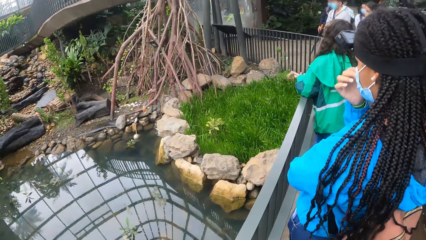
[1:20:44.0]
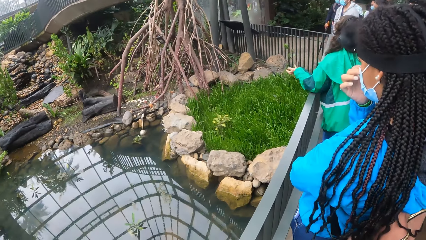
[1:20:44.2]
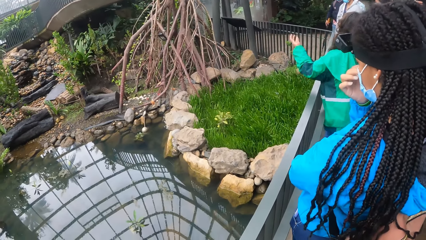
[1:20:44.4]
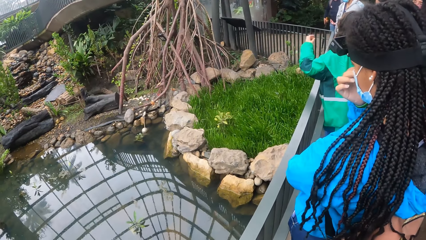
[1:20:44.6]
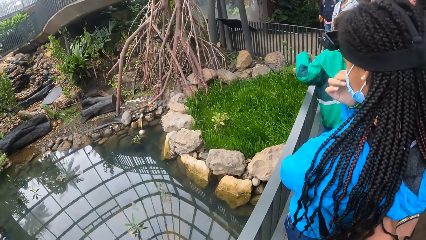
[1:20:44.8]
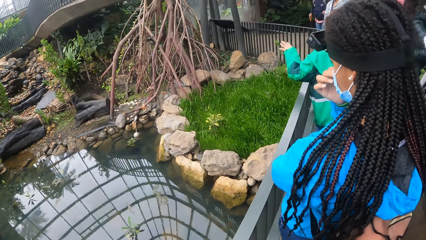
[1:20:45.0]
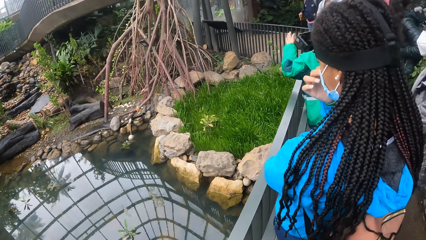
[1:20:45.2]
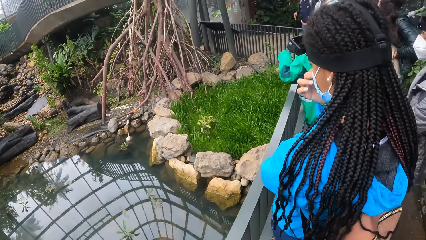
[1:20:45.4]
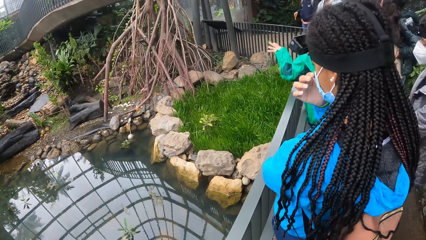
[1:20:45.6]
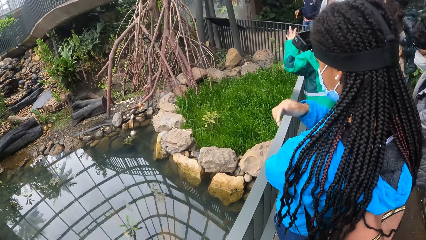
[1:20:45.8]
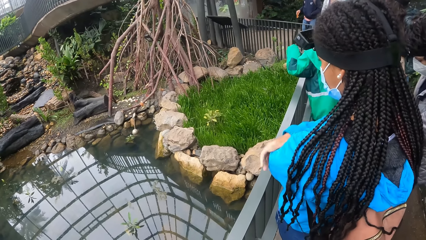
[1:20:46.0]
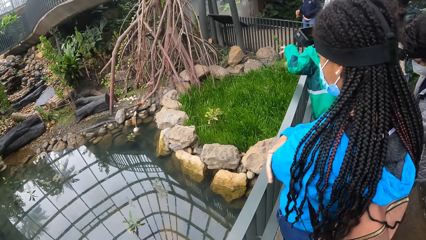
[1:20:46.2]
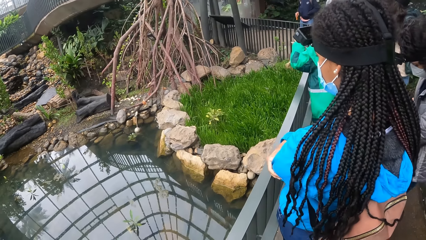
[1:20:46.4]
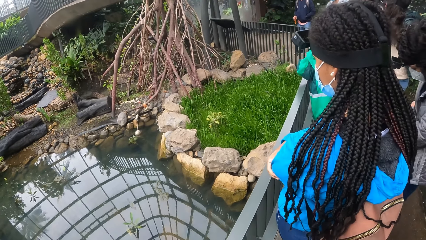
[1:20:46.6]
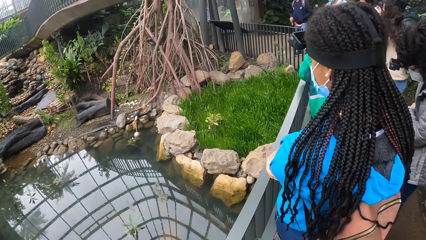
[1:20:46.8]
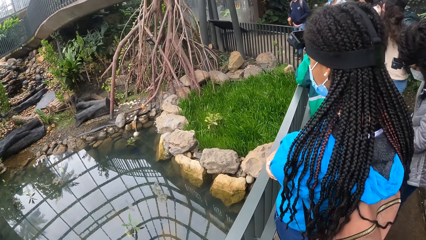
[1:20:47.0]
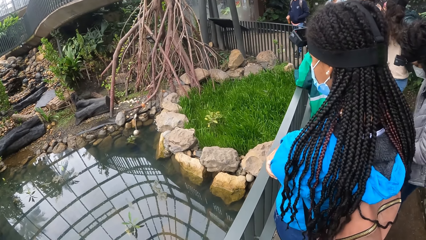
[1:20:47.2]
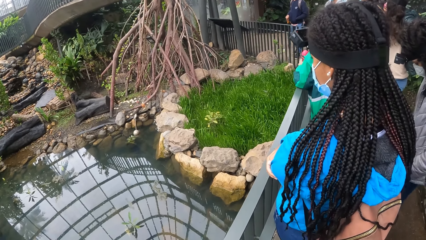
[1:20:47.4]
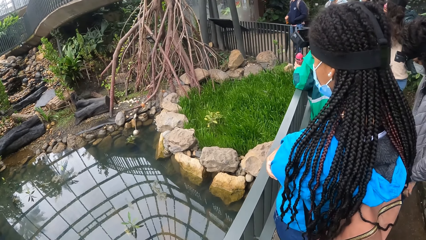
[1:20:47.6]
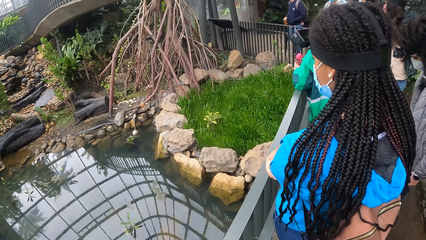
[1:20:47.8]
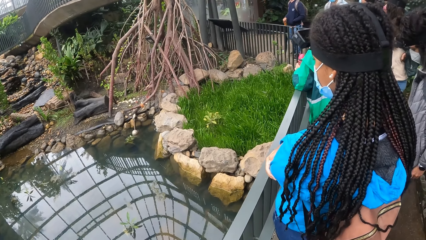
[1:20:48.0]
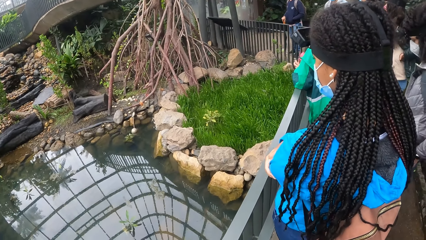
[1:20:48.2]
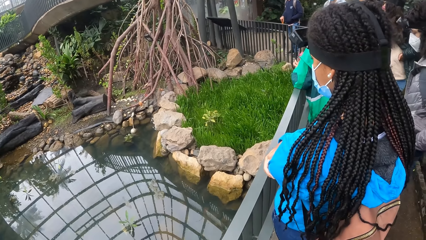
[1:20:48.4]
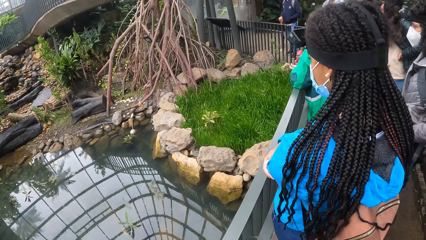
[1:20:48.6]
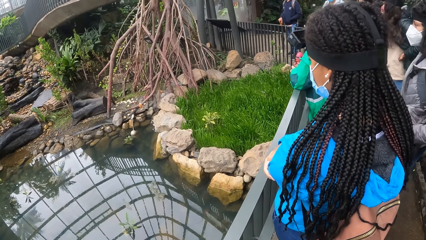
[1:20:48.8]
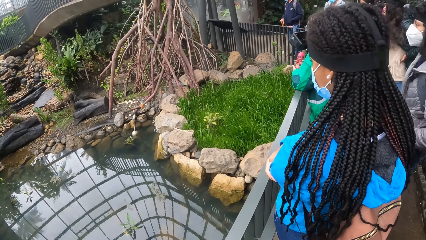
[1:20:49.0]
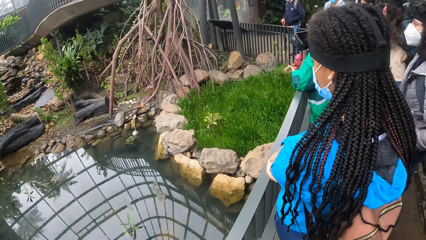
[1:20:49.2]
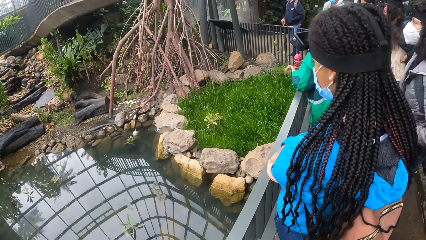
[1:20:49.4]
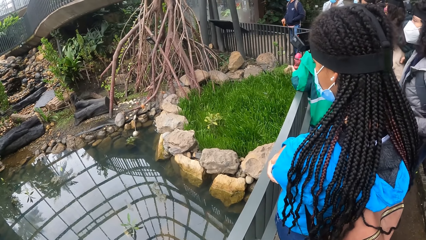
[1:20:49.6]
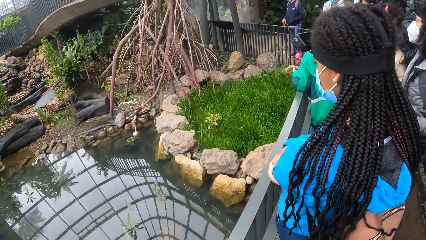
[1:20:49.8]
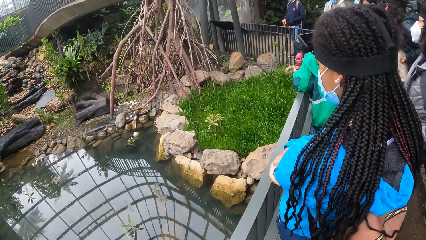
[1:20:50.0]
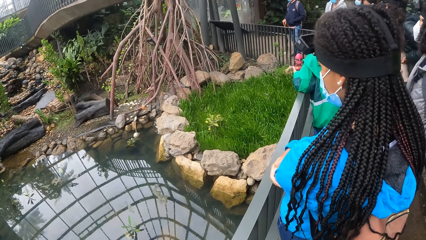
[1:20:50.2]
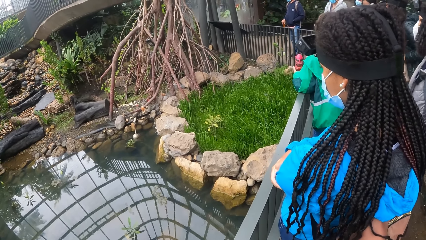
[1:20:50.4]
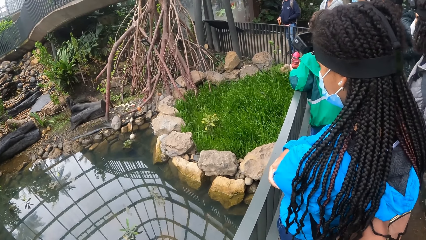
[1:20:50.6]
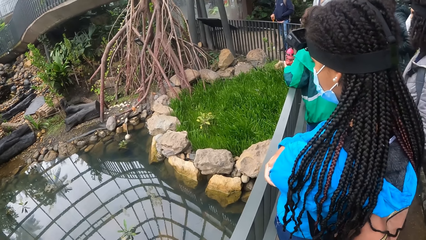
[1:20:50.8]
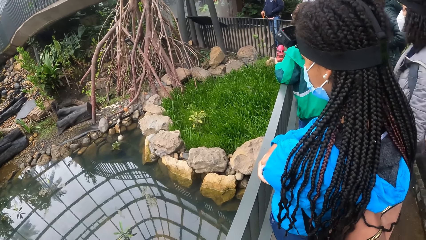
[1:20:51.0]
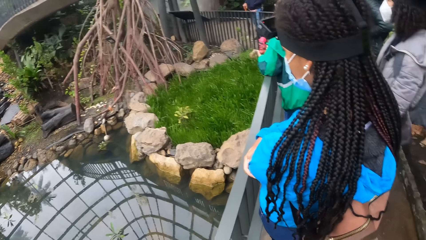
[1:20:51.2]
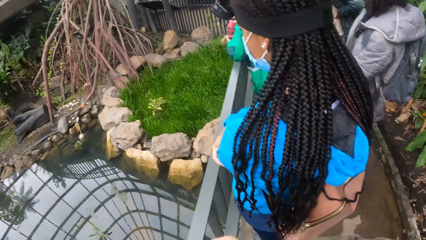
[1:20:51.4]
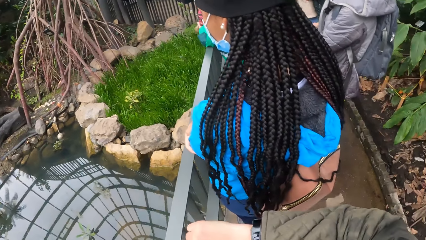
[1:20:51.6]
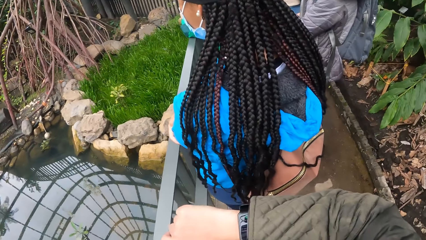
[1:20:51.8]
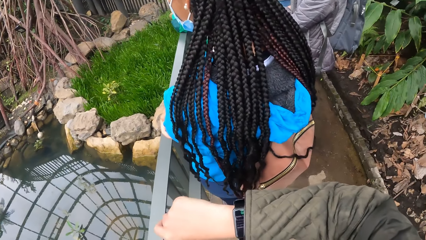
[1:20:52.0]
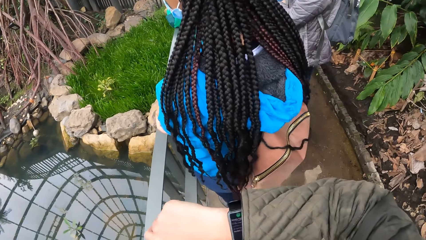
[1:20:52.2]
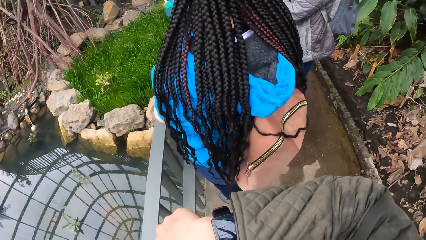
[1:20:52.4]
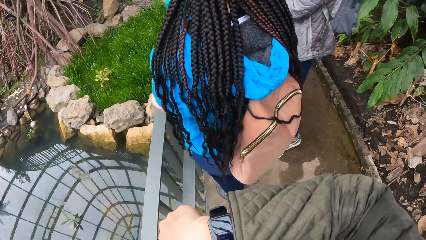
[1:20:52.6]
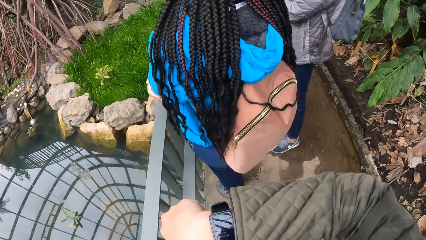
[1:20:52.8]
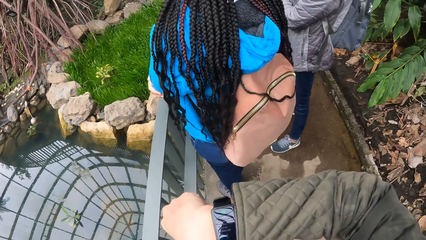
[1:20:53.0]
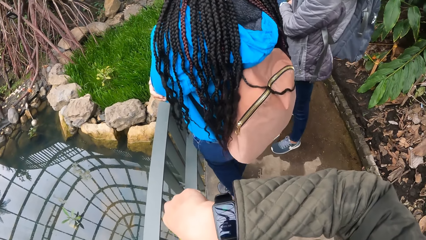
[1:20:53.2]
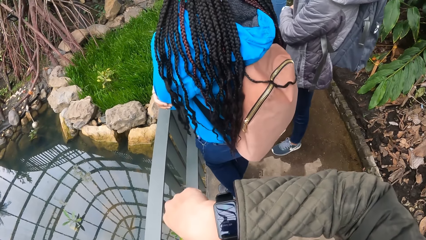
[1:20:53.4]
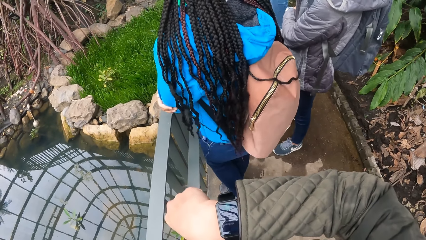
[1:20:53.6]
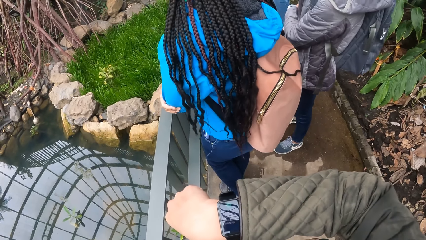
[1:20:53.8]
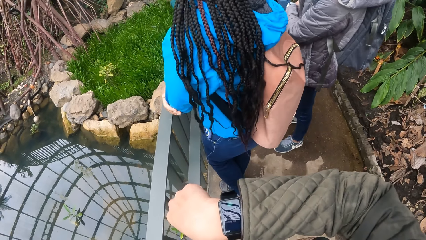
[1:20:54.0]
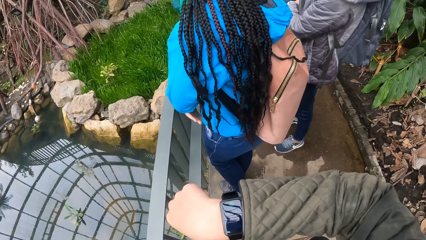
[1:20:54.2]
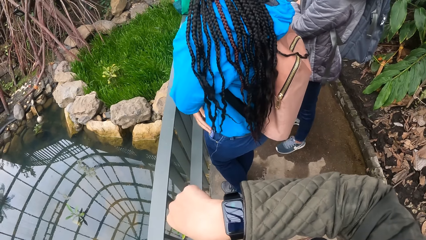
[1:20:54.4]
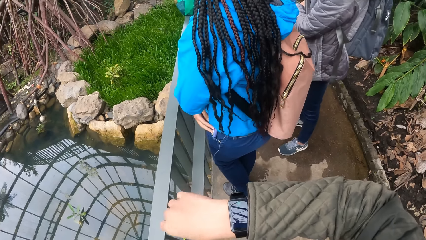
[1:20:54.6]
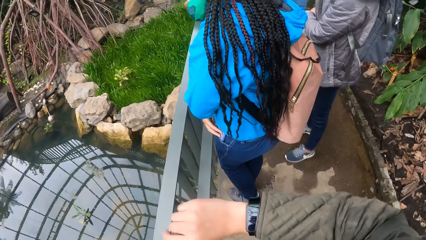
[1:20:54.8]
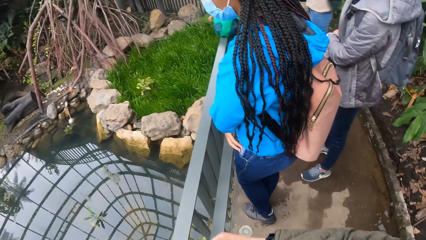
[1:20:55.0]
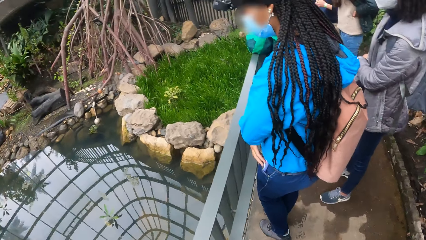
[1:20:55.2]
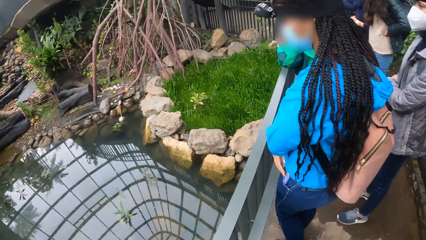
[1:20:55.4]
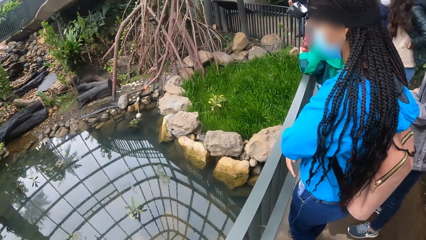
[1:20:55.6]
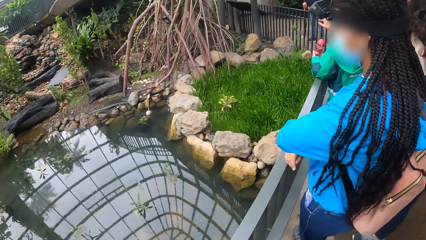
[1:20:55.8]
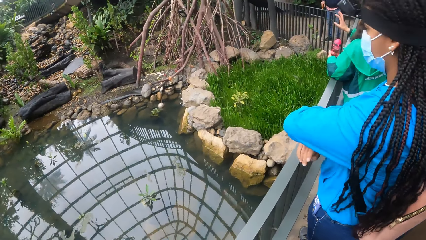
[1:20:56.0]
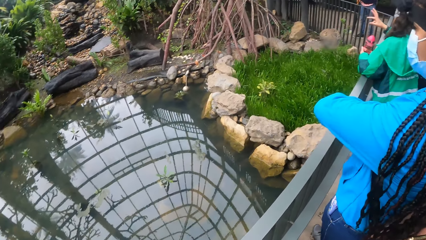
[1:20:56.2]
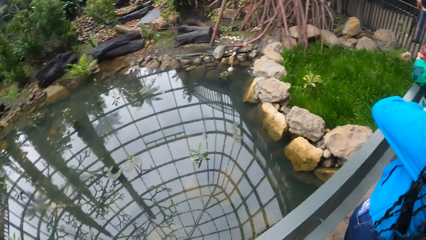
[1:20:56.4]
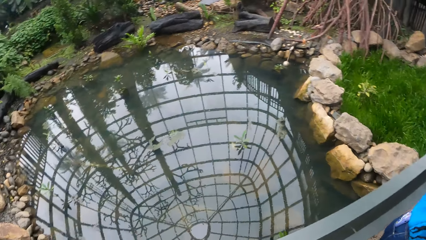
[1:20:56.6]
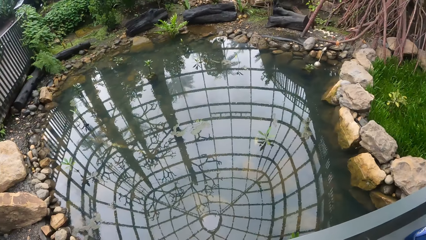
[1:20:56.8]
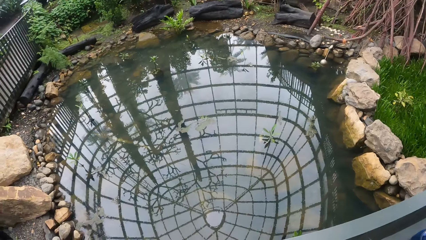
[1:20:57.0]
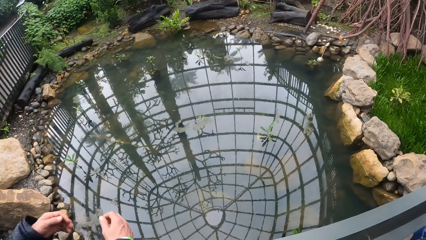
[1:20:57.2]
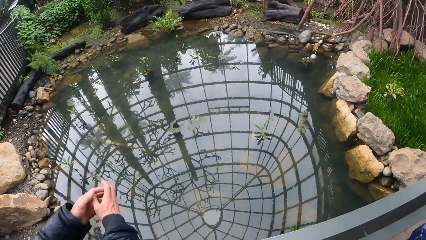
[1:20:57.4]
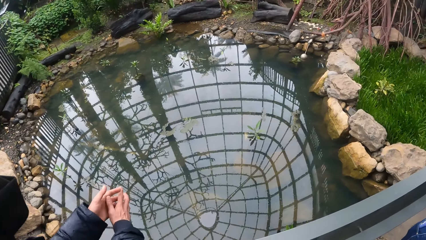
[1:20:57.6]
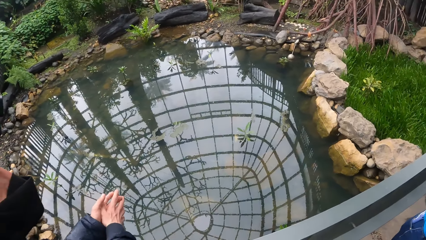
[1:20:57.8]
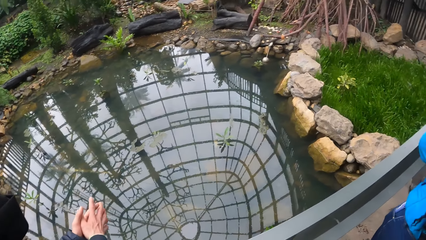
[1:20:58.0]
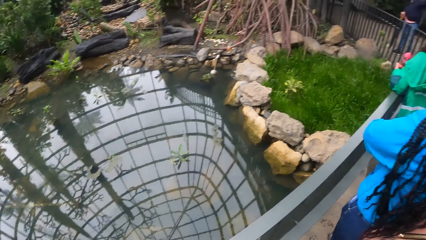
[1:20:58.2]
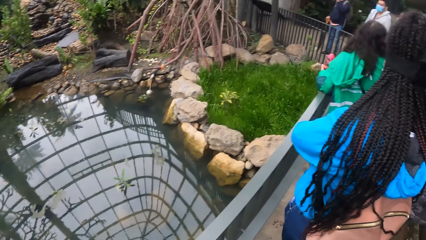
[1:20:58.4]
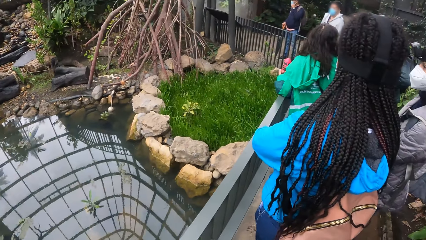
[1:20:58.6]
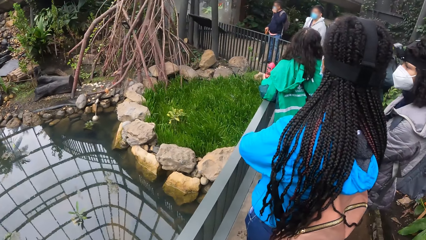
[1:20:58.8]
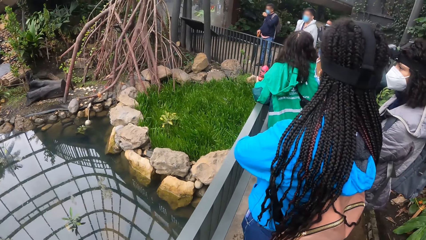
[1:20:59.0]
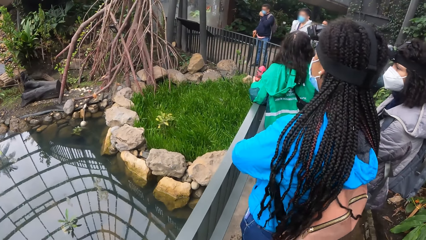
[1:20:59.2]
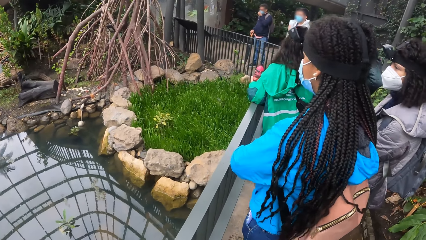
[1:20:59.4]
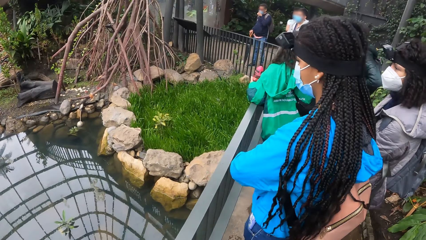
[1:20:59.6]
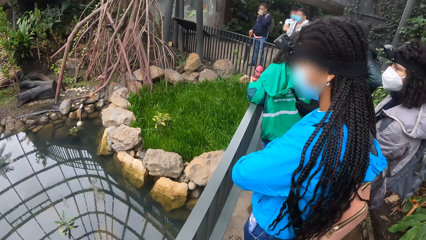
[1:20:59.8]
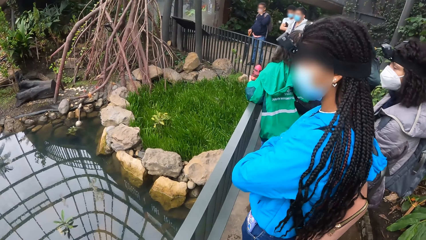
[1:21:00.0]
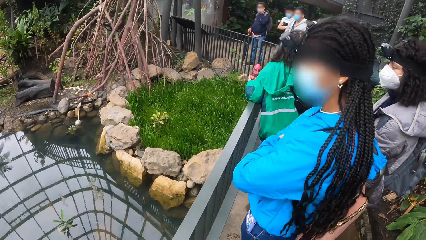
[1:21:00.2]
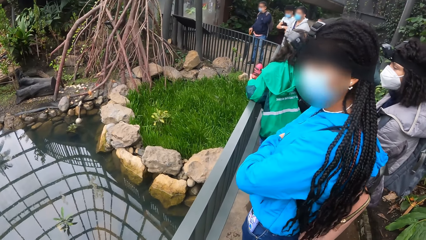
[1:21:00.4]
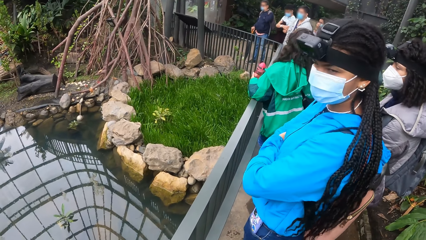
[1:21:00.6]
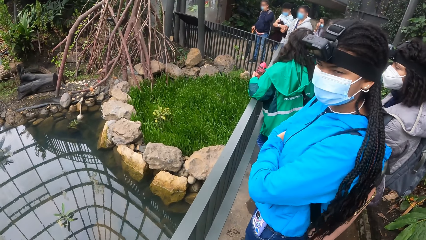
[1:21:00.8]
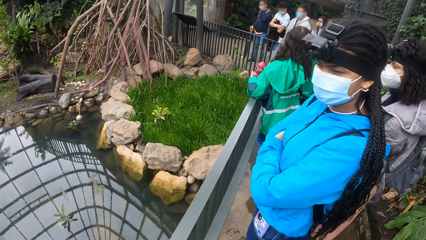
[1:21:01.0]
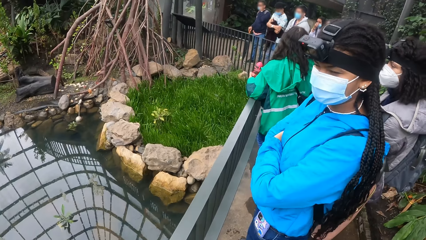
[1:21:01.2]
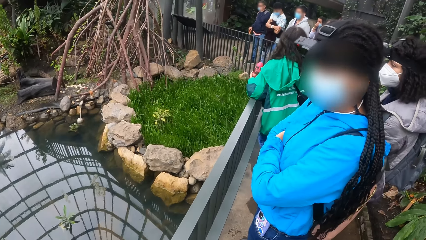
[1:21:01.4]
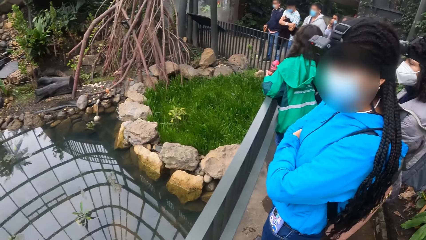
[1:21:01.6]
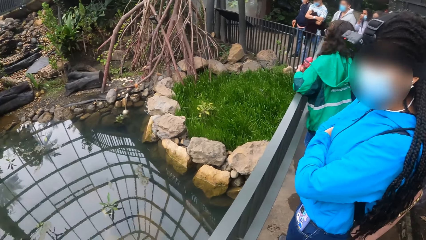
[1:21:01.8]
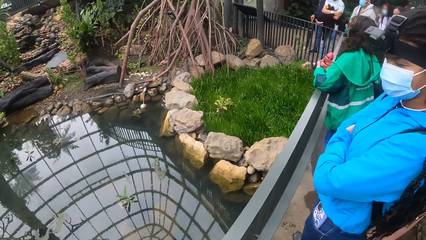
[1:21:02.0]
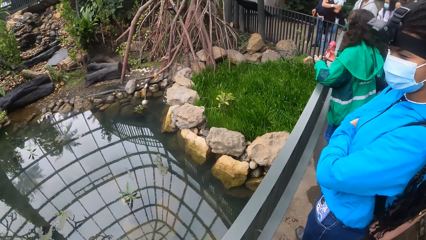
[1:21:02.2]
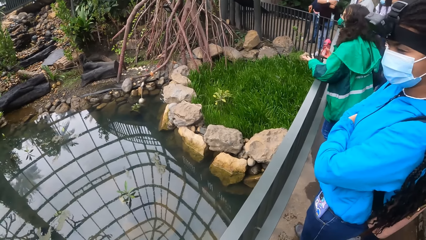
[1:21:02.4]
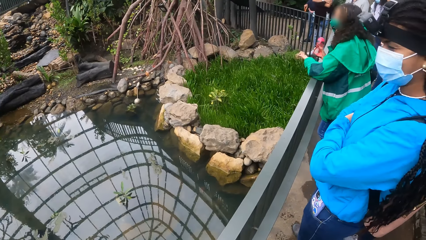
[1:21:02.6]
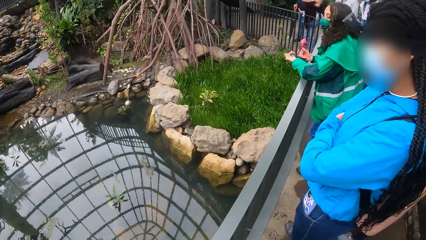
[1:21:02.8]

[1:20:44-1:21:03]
The woman interacts with the camera wearer and others in the park. The camera wearer checks a watch on her right hand.
